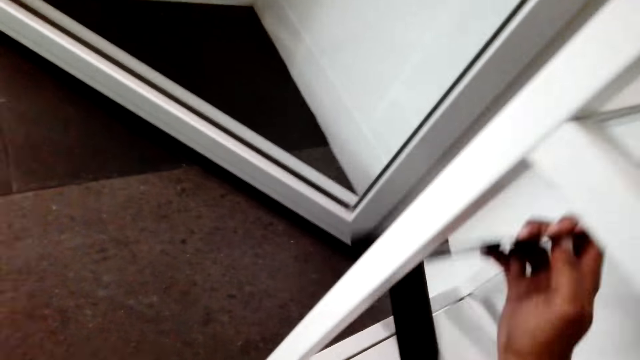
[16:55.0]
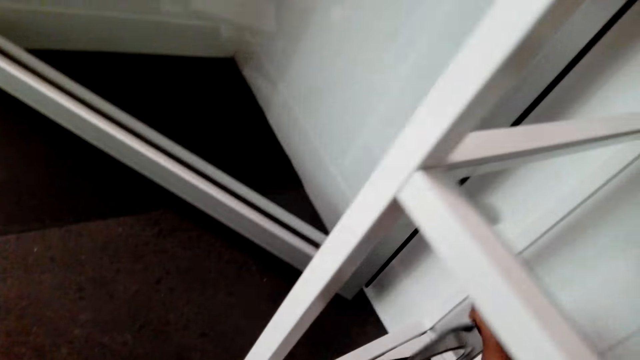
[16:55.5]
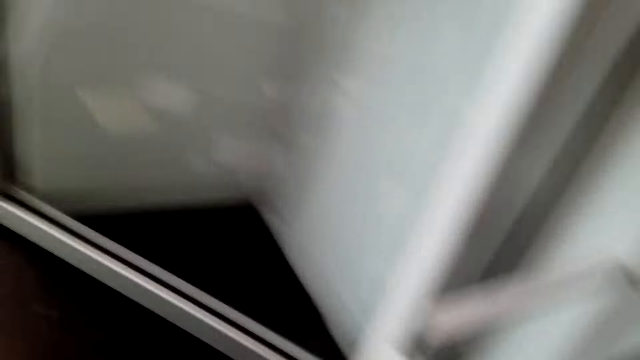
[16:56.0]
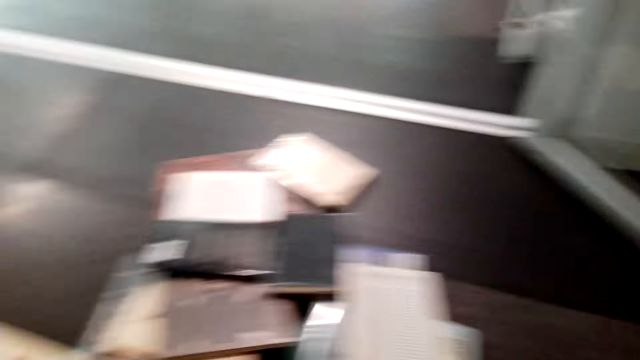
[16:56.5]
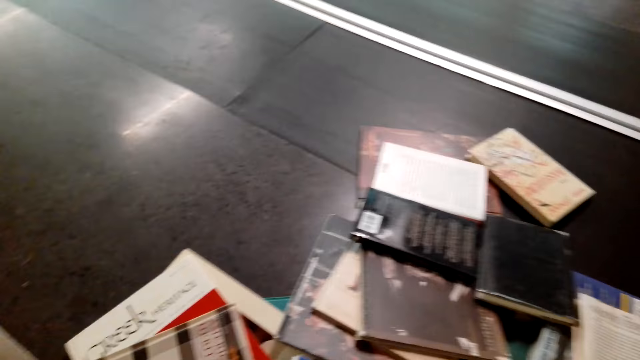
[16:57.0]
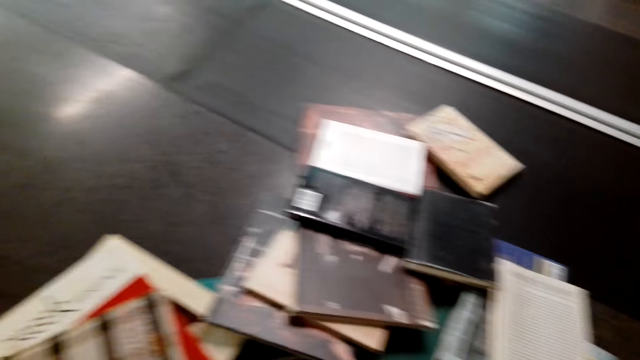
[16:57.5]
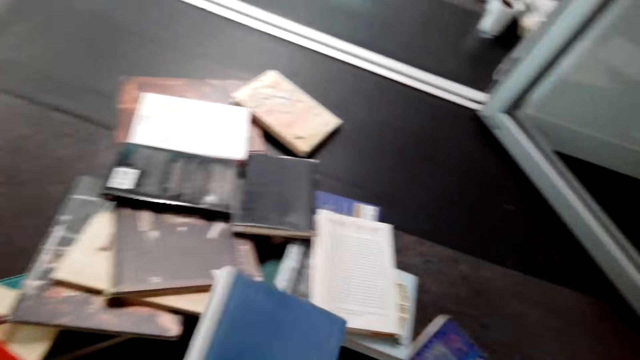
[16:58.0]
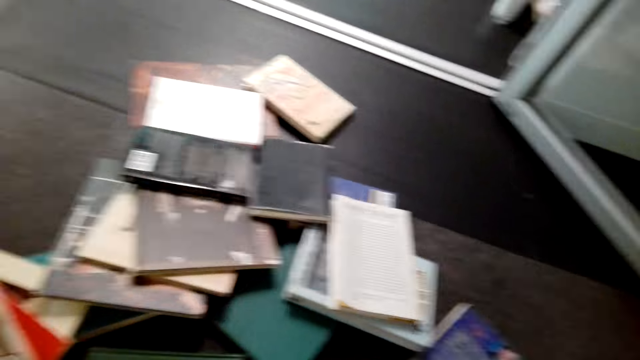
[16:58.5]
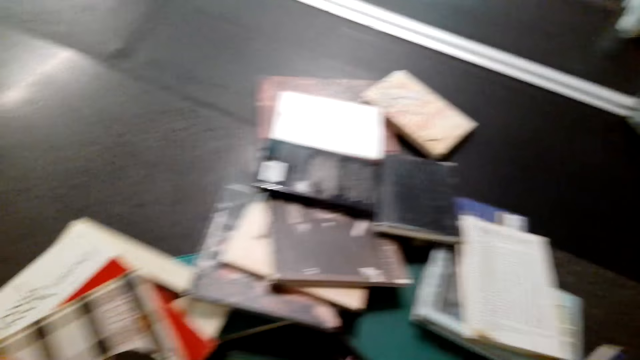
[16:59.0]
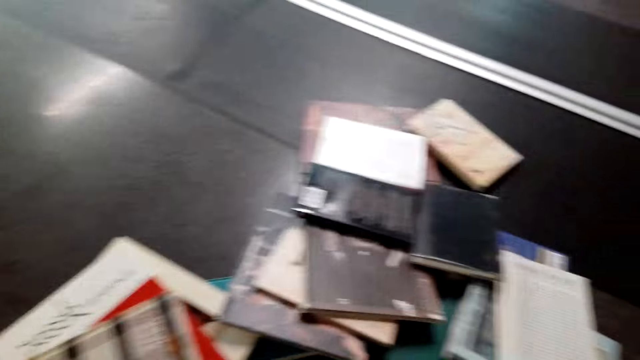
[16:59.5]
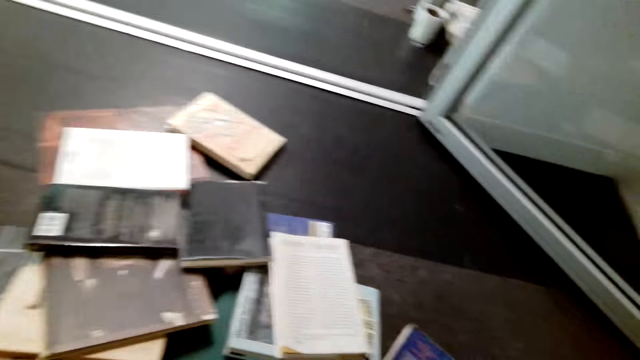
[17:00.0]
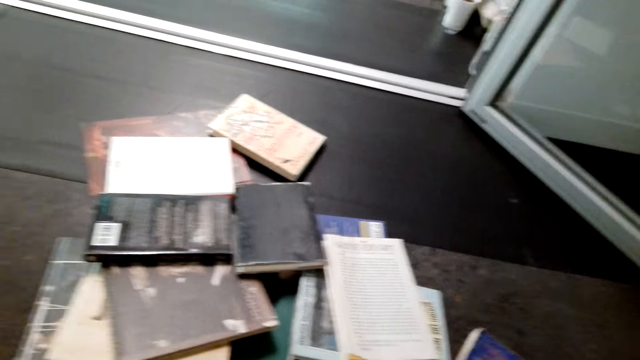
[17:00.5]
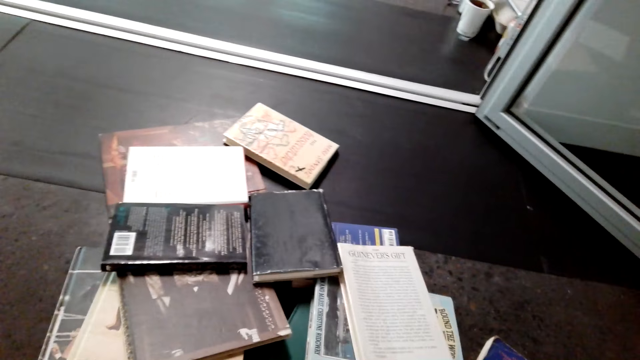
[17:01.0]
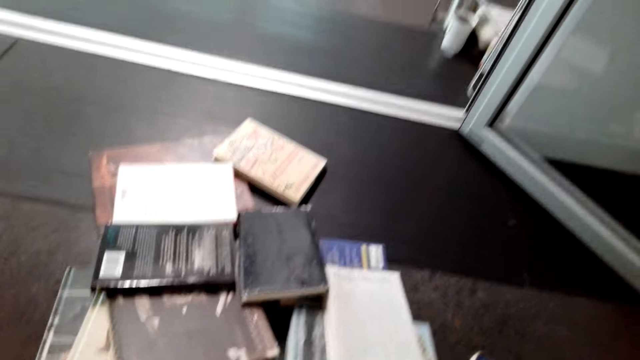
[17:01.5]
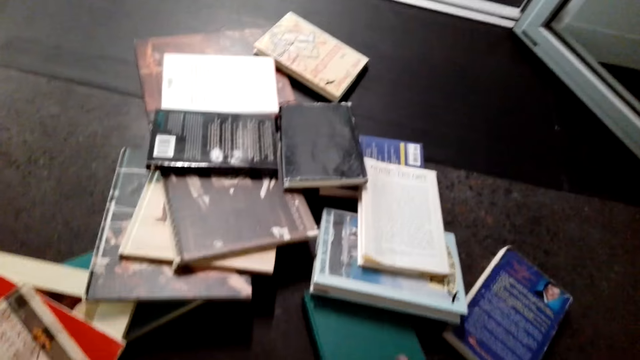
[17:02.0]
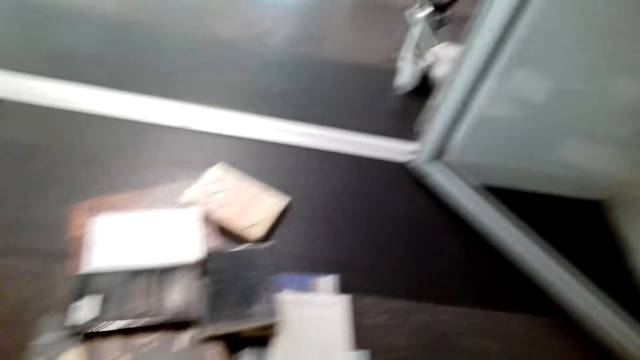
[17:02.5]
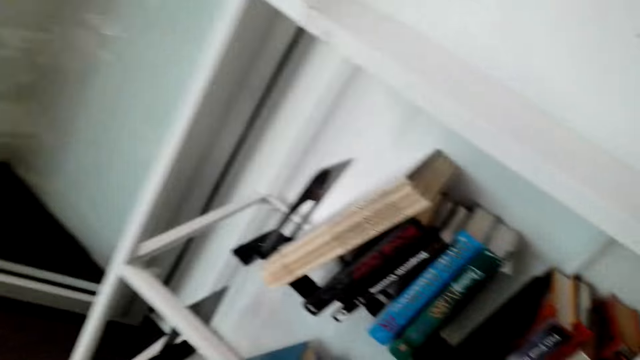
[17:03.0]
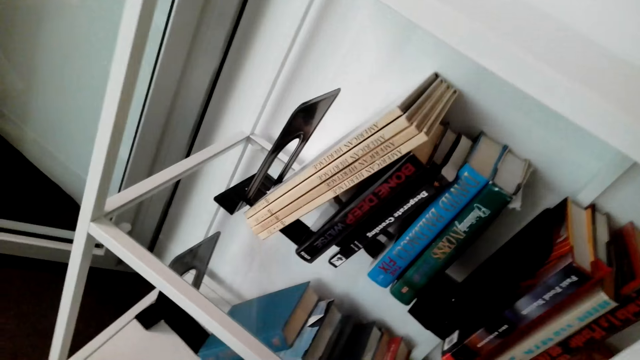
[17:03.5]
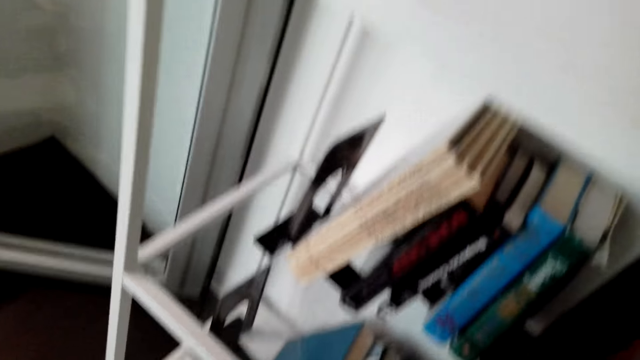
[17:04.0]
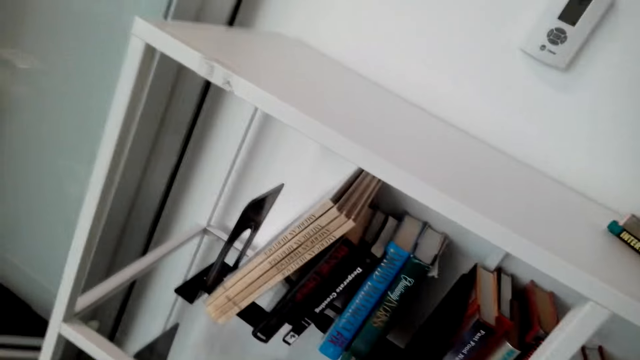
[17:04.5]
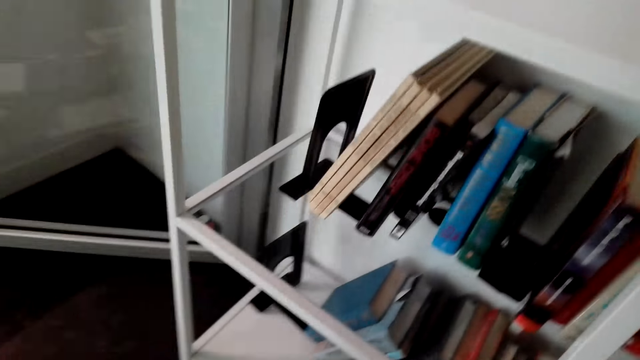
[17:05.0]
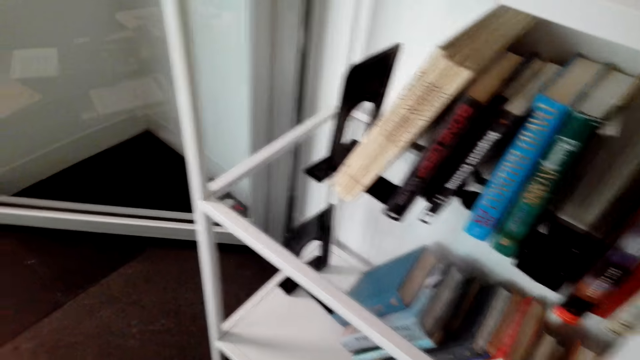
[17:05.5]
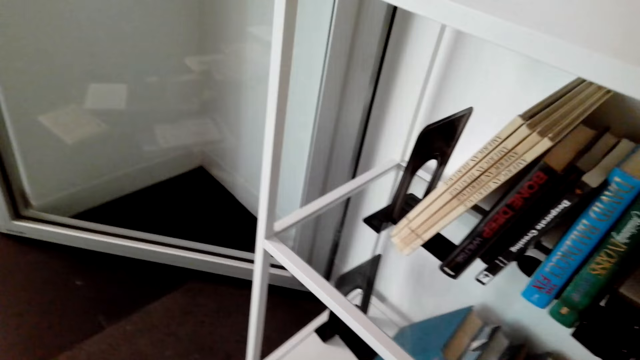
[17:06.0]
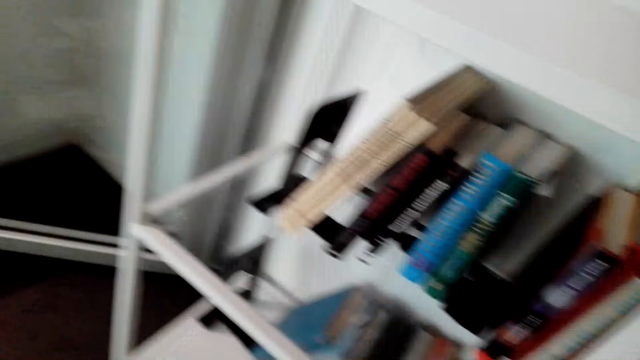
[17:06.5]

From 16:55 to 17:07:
The camera wearer puts something in the shelf. They pick some books from the floor.

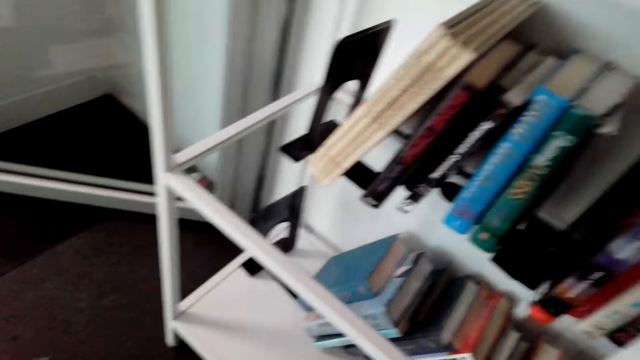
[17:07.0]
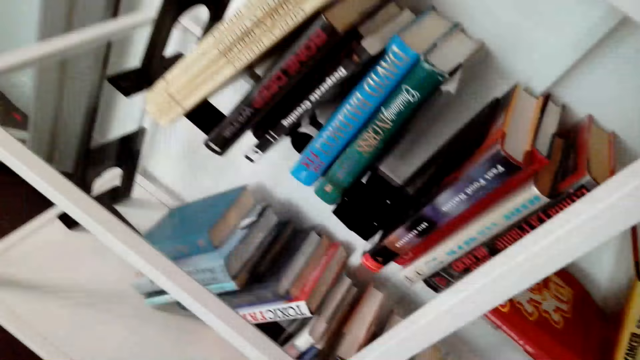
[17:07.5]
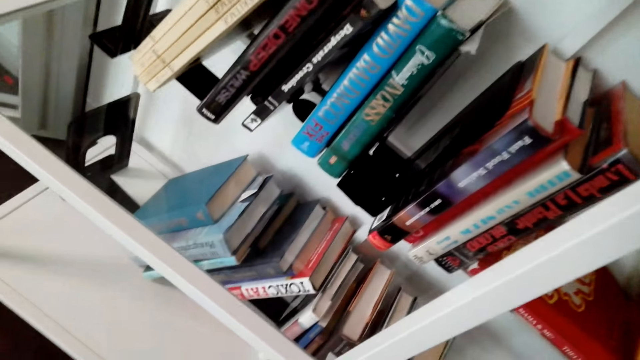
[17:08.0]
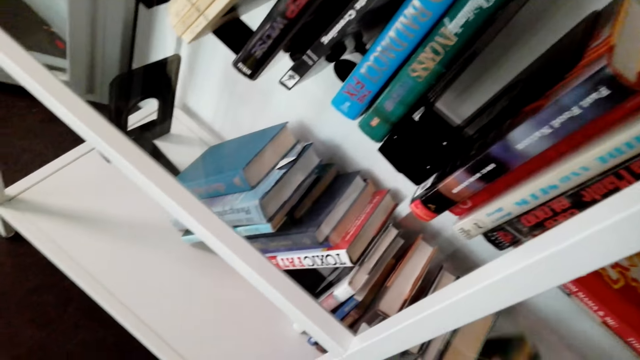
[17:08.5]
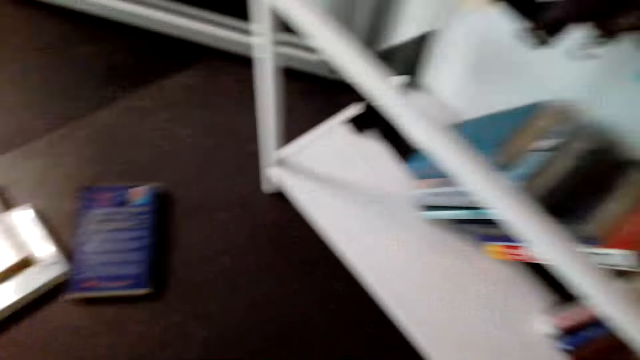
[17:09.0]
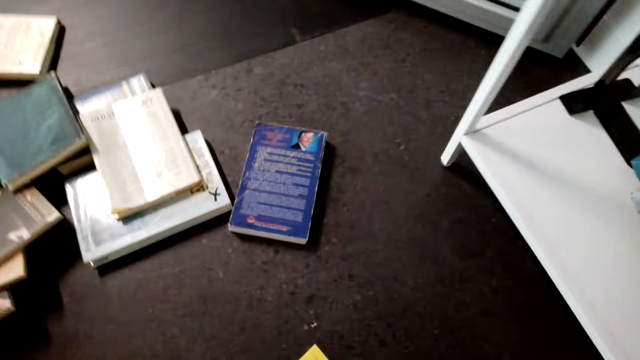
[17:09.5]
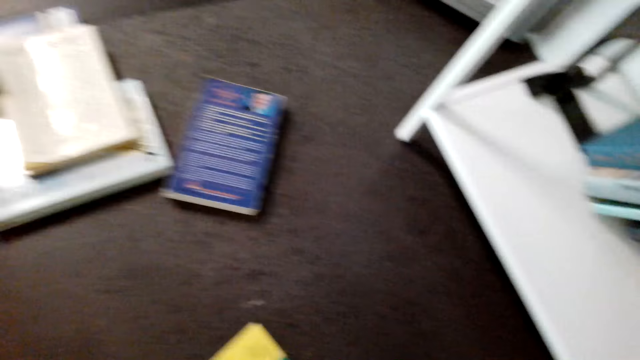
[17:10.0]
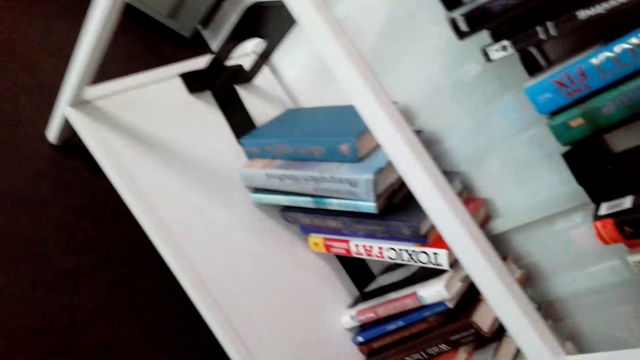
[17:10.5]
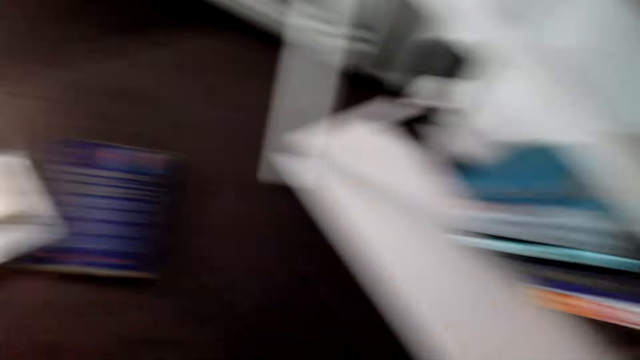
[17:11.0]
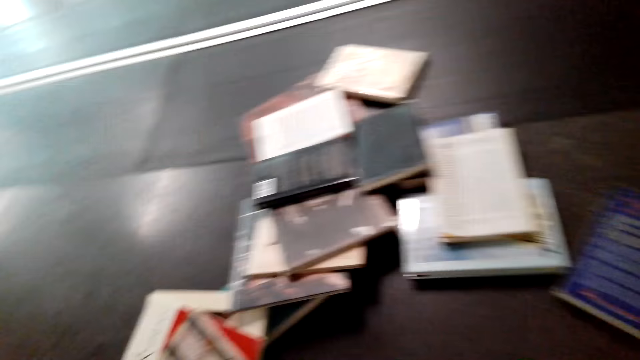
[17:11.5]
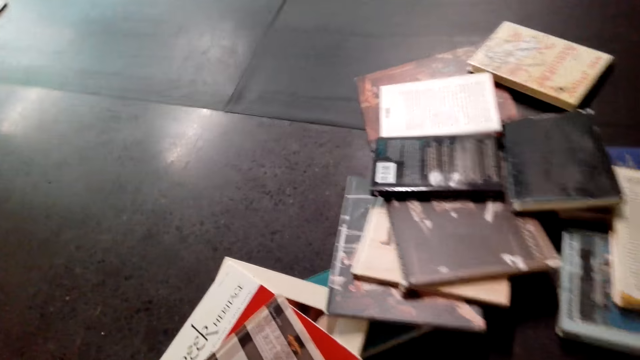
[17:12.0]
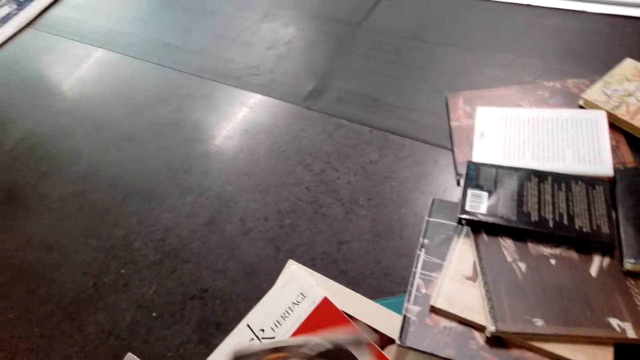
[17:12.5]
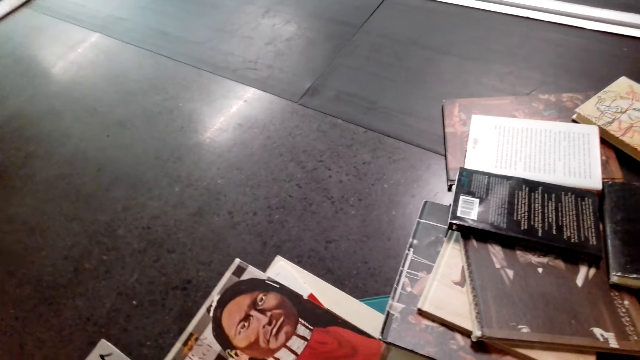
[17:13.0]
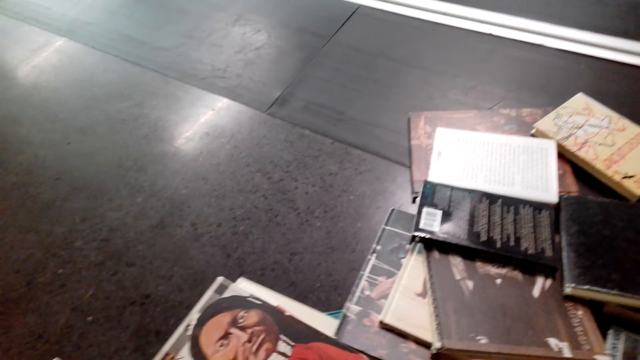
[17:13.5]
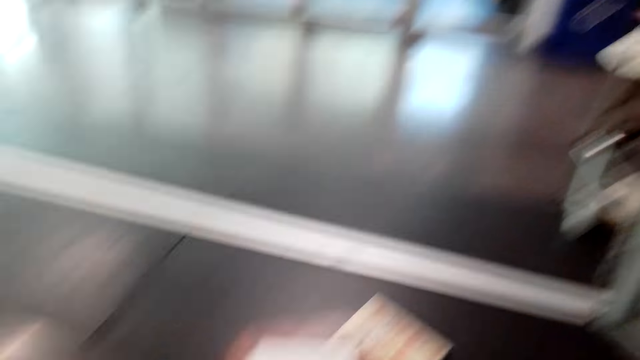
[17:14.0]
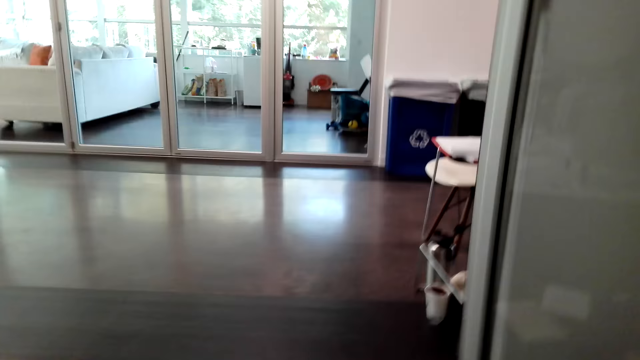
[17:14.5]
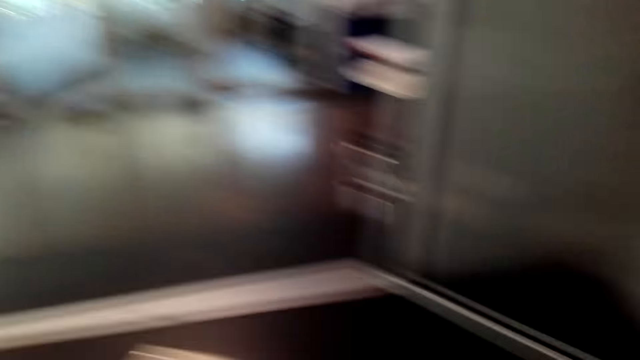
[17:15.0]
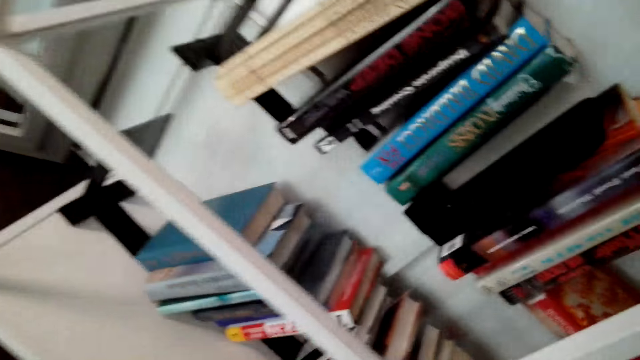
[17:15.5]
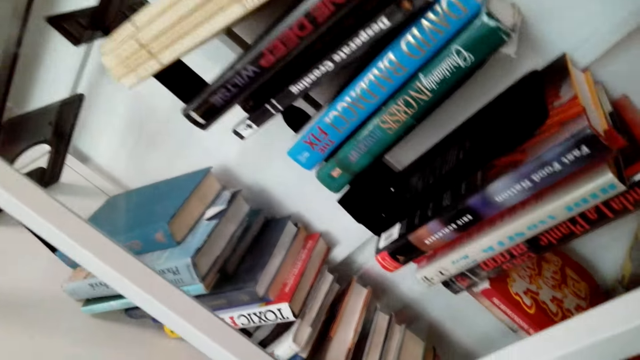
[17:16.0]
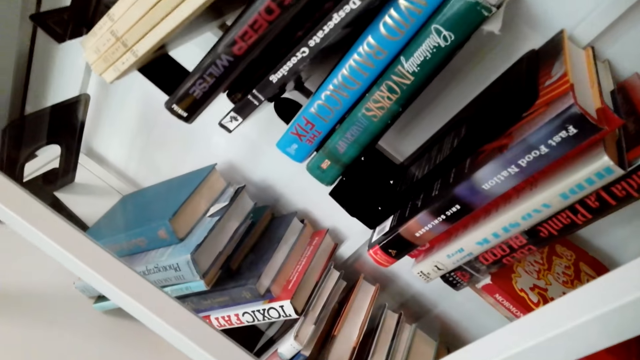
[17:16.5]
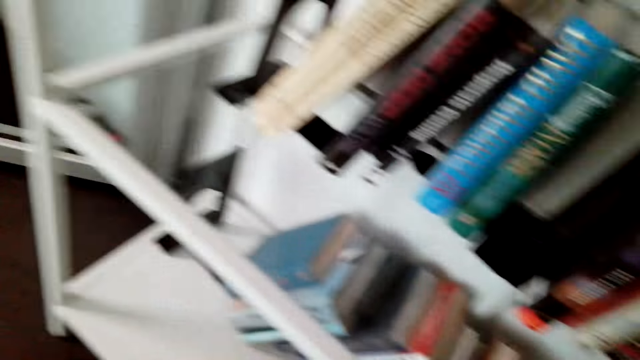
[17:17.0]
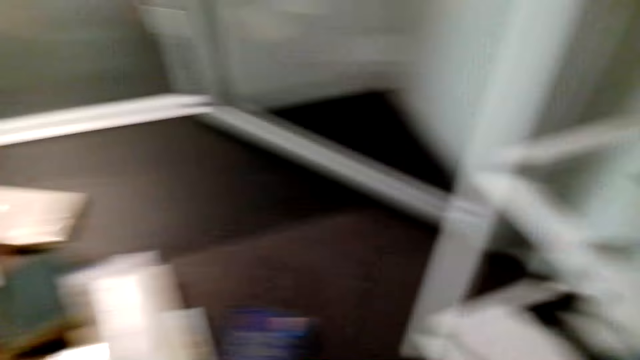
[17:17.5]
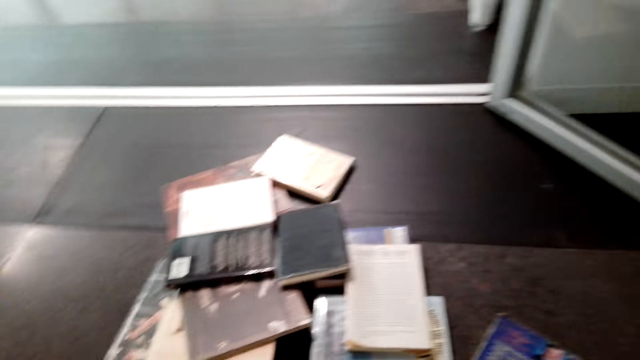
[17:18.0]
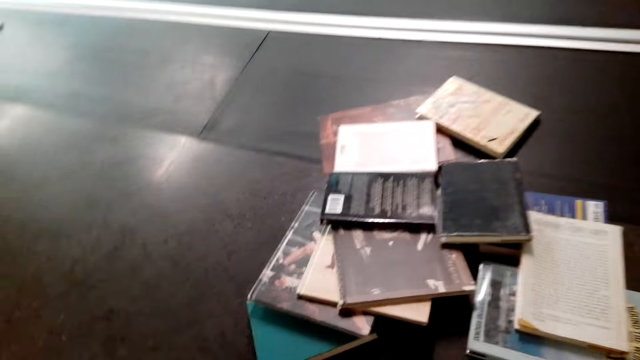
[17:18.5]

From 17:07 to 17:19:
The camera wearer puts the books in the shelf. They pick up another book from the floor.
